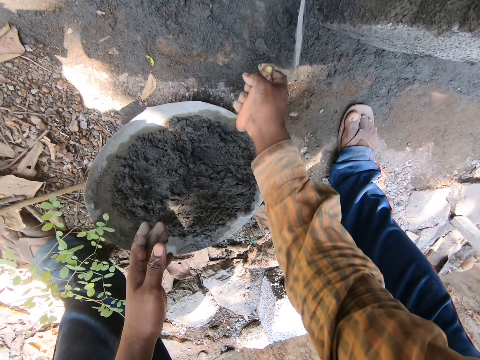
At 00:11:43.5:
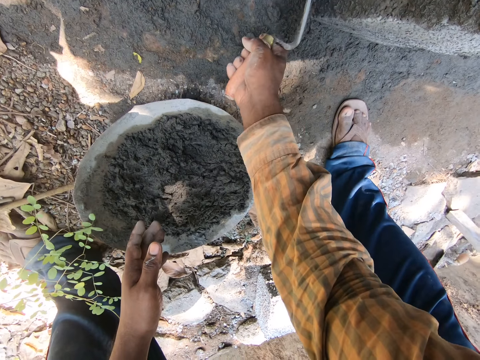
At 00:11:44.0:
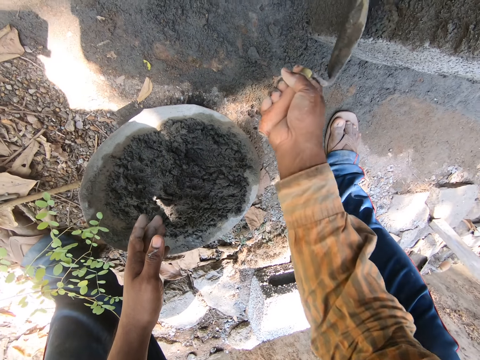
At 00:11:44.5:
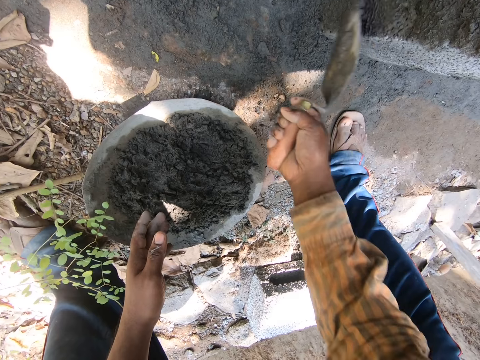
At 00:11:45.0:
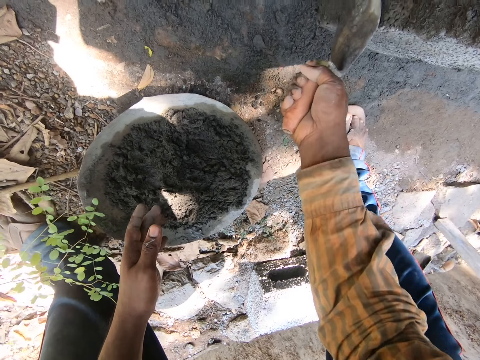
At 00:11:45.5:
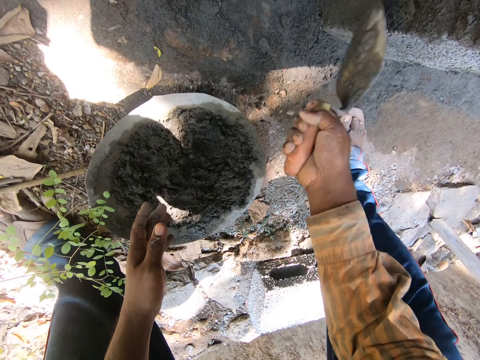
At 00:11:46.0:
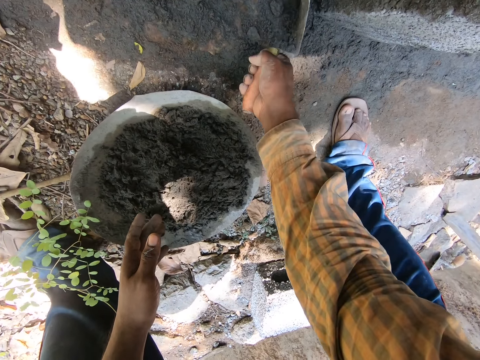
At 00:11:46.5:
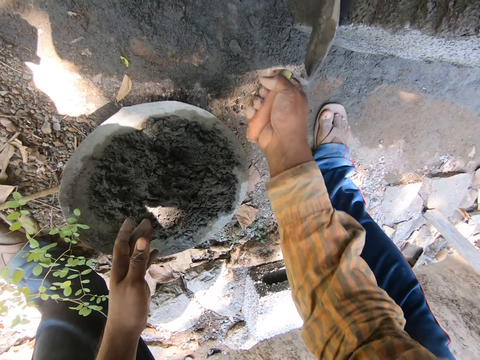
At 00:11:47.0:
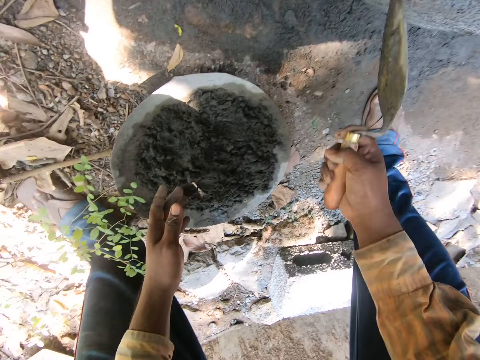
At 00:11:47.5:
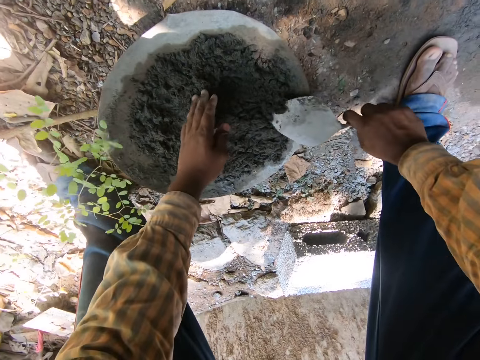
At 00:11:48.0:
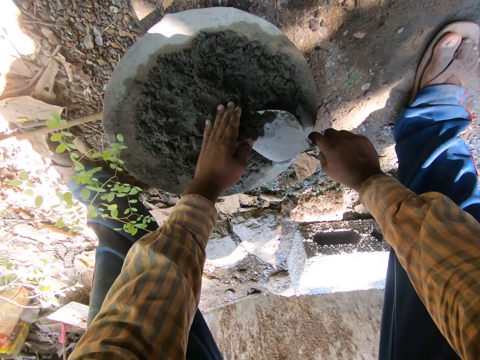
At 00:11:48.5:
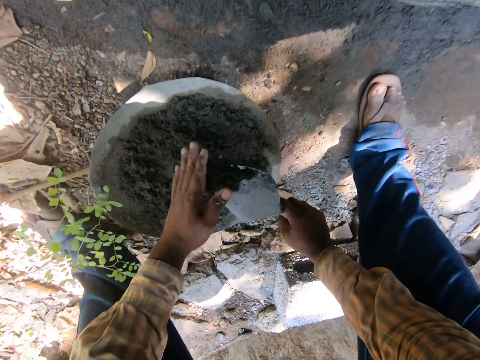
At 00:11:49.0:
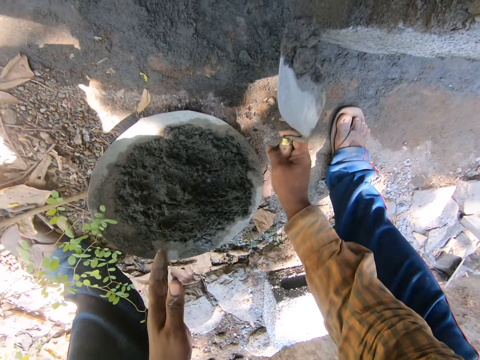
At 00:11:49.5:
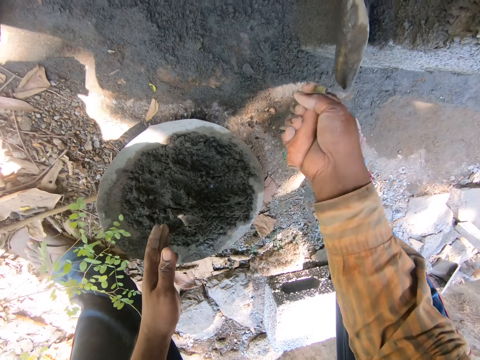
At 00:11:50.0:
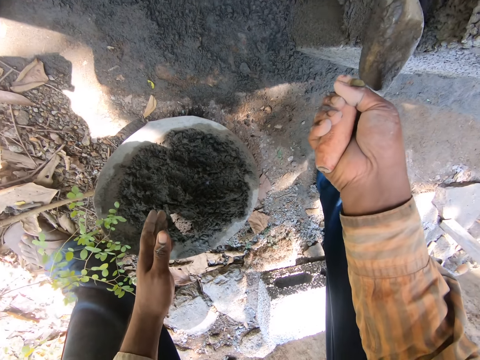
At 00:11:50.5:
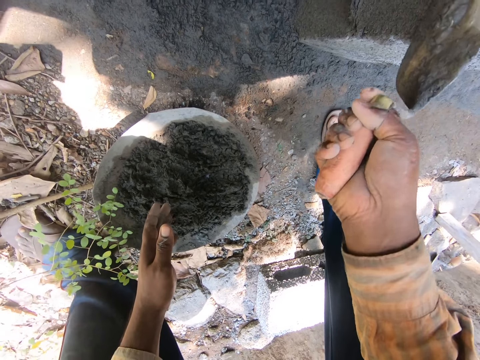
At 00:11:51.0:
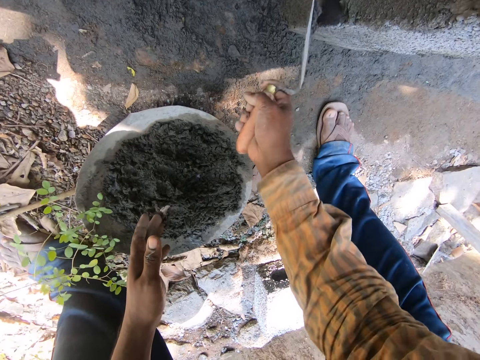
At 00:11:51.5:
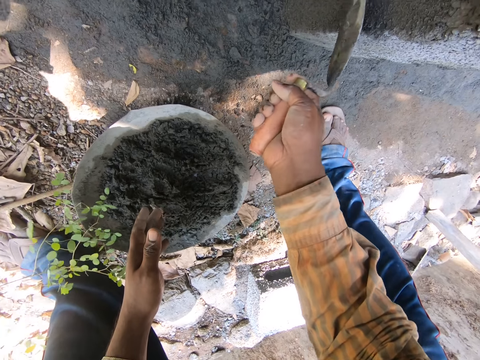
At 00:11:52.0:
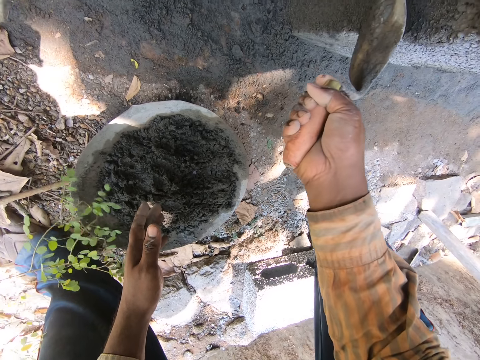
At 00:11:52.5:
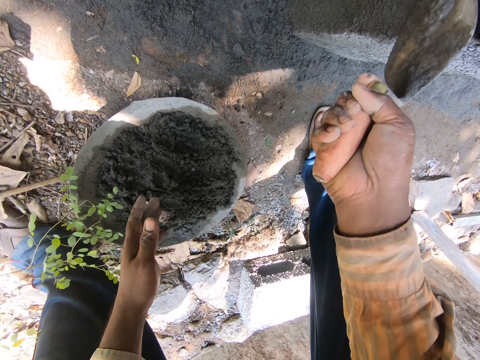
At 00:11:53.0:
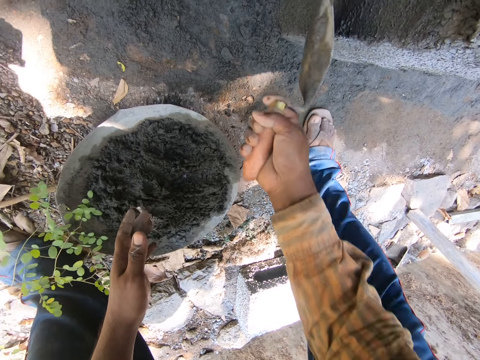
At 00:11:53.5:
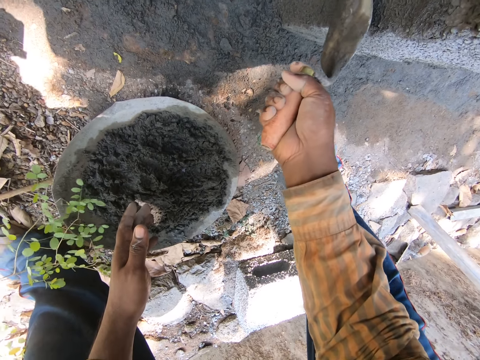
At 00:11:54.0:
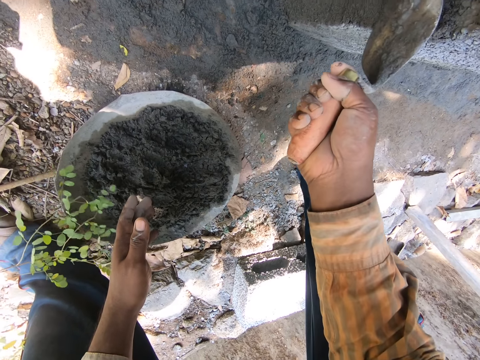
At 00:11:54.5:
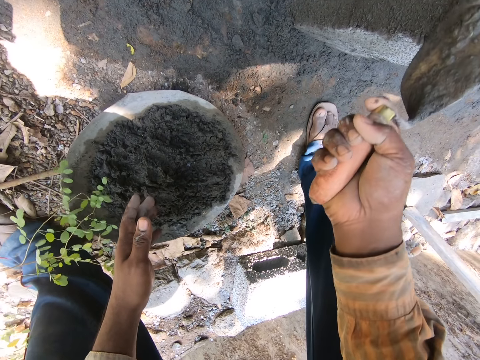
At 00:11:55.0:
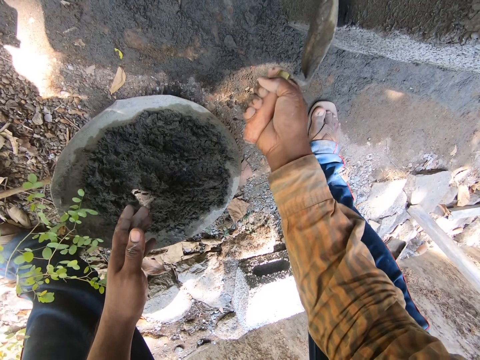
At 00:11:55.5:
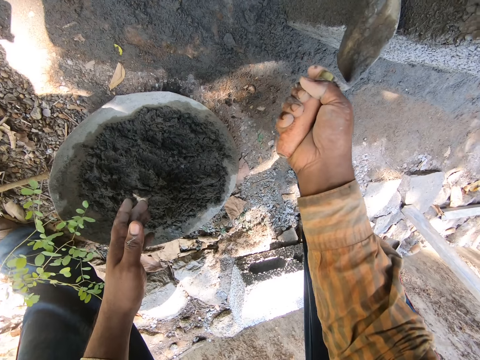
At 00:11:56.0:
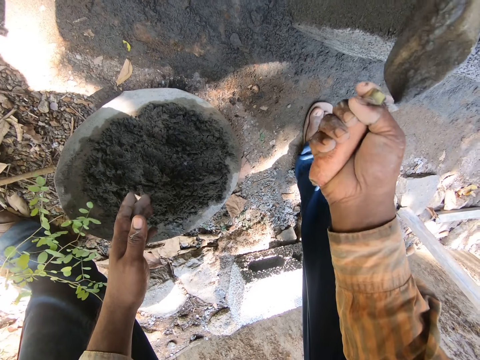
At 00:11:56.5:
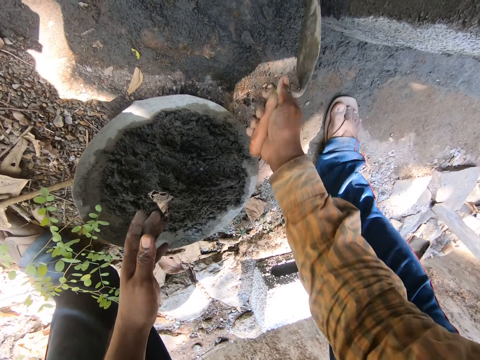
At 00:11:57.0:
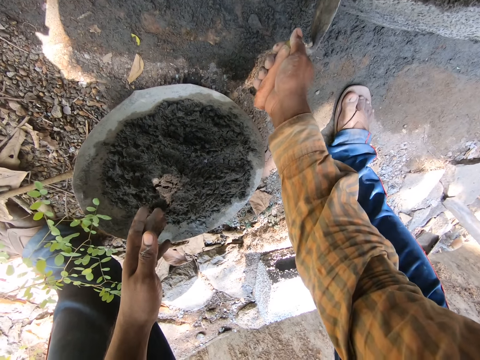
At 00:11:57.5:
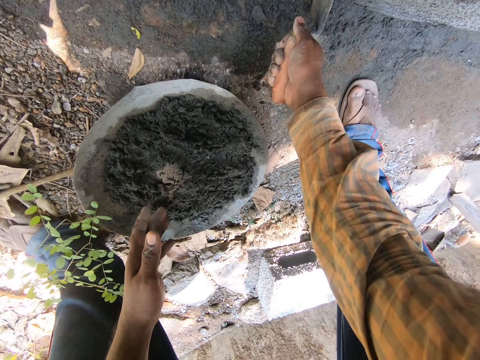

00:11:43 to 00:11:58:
The camera wearer scoops concrete with a trowel. They spread the concrete on a wall with the trowel.

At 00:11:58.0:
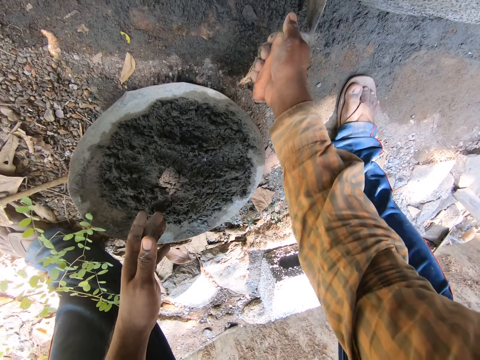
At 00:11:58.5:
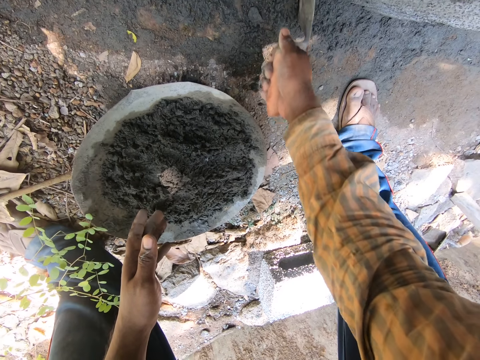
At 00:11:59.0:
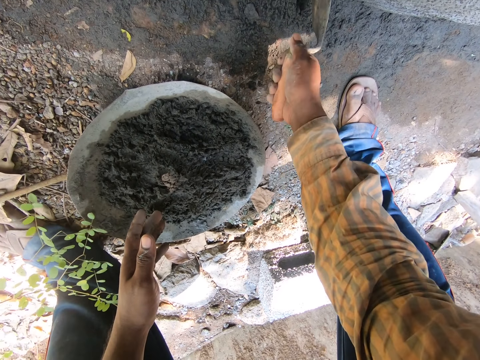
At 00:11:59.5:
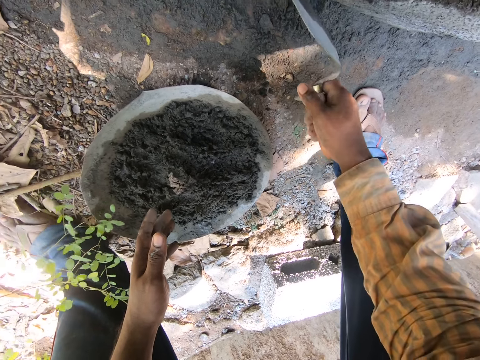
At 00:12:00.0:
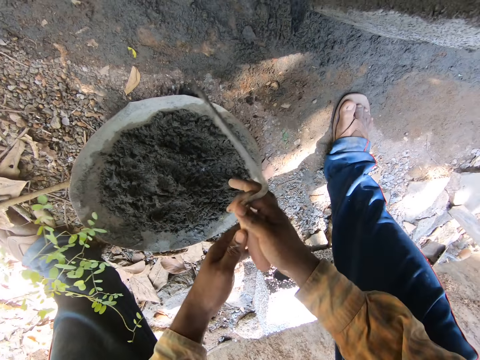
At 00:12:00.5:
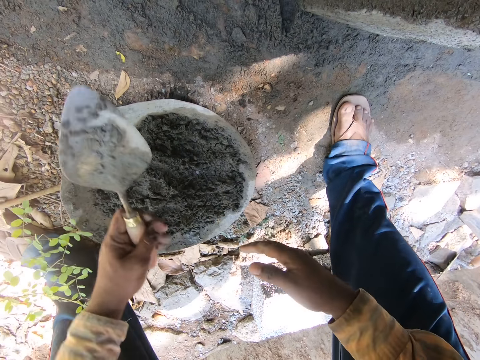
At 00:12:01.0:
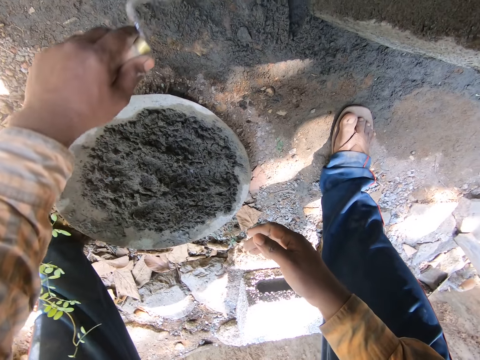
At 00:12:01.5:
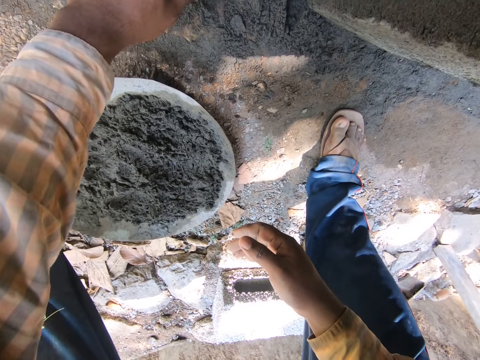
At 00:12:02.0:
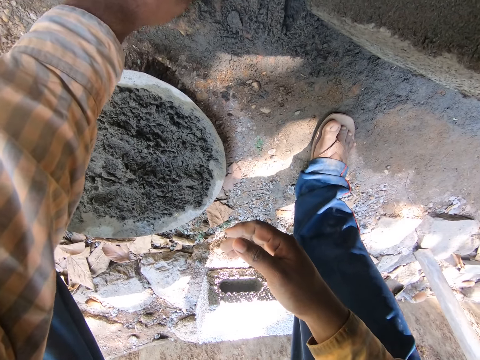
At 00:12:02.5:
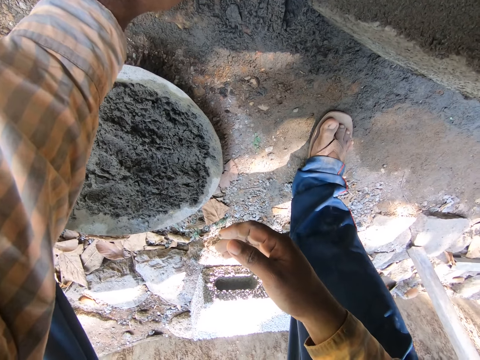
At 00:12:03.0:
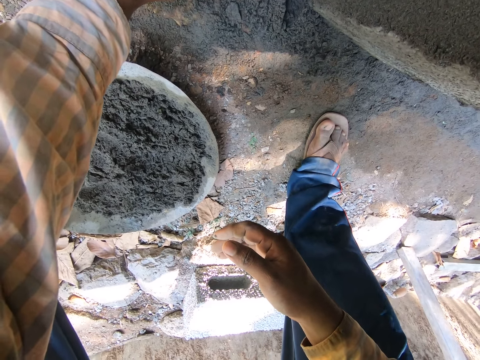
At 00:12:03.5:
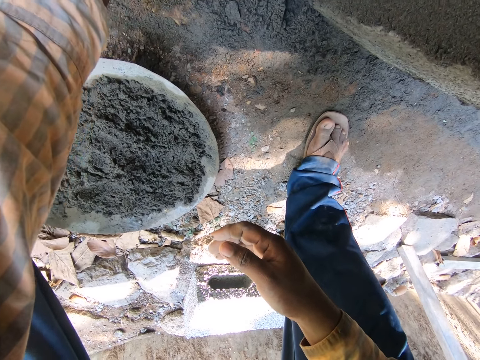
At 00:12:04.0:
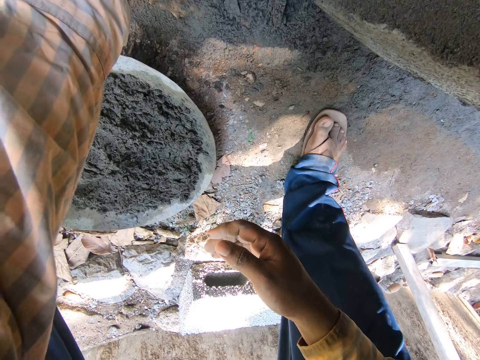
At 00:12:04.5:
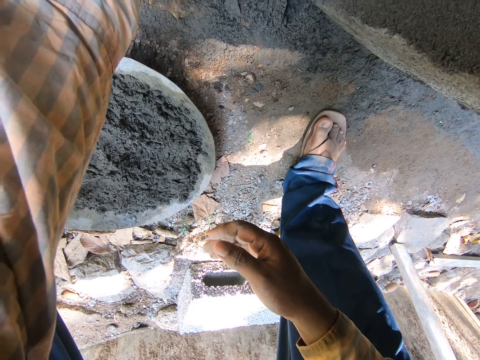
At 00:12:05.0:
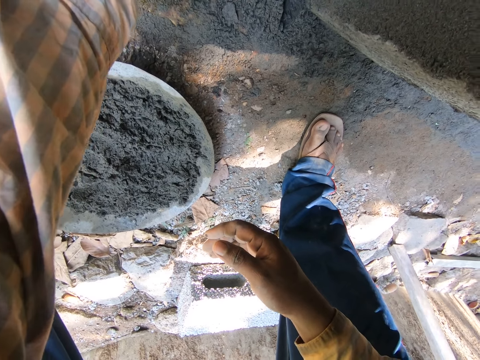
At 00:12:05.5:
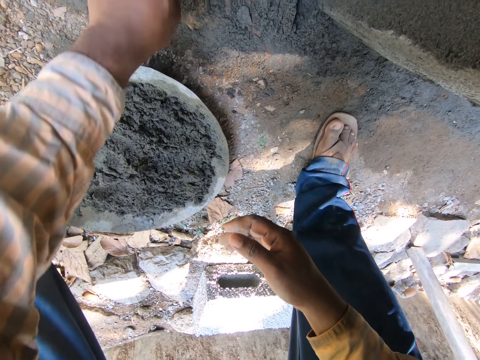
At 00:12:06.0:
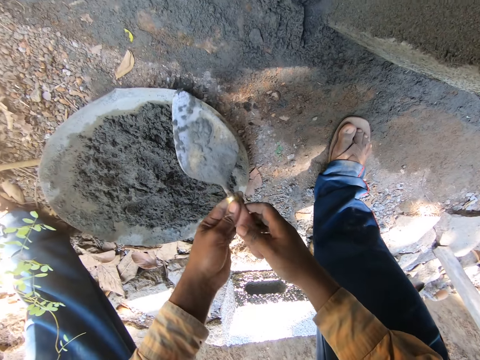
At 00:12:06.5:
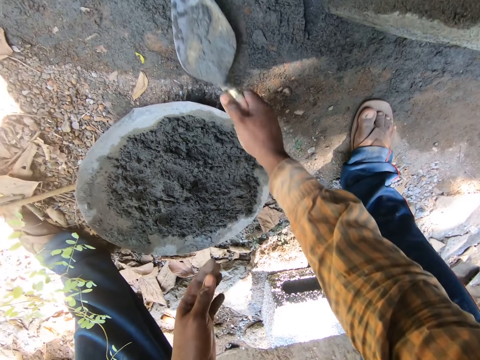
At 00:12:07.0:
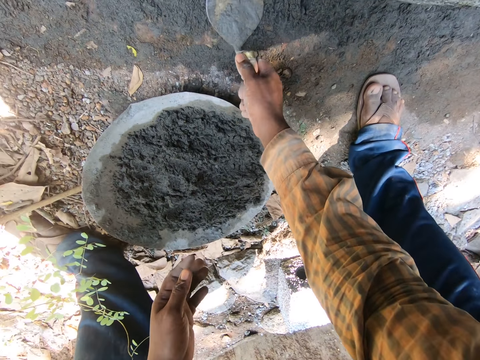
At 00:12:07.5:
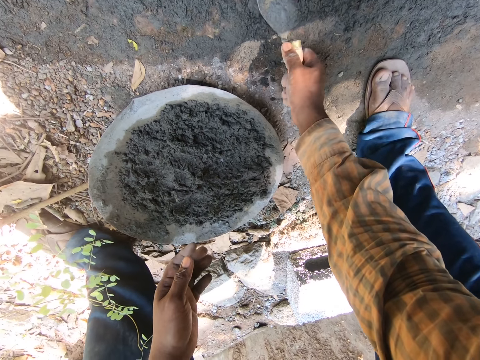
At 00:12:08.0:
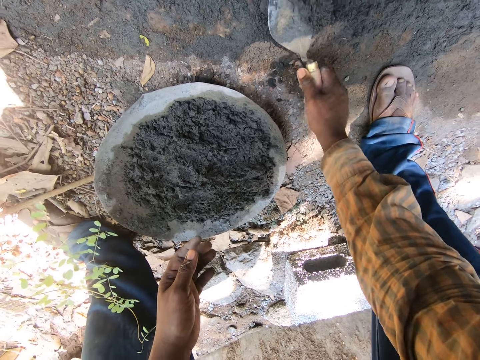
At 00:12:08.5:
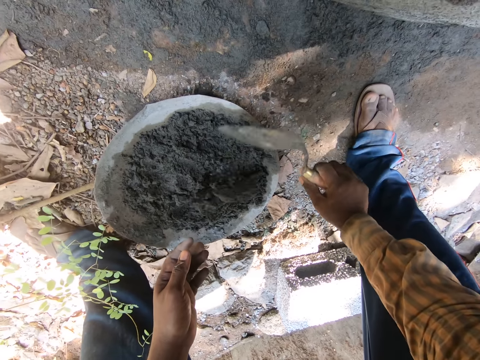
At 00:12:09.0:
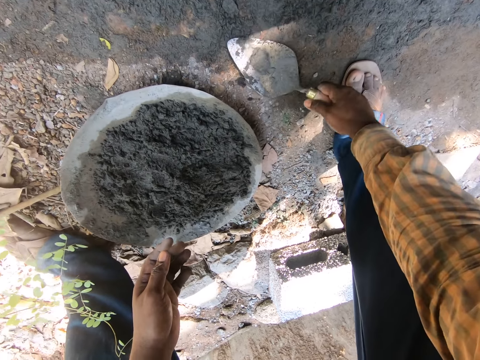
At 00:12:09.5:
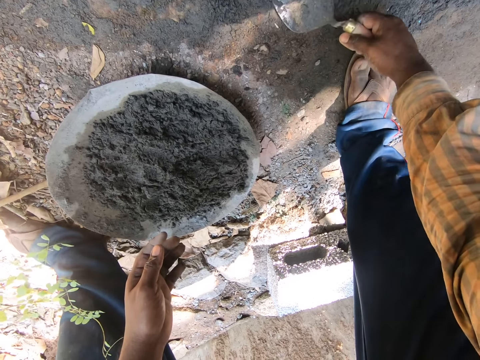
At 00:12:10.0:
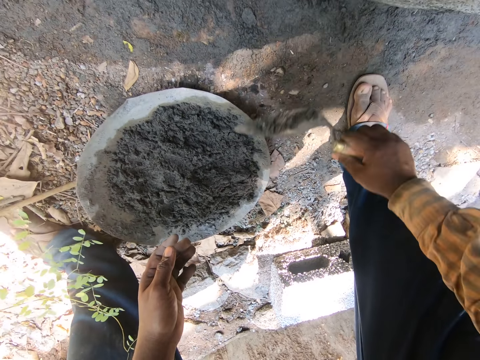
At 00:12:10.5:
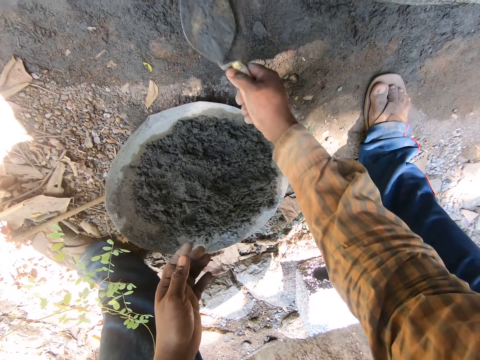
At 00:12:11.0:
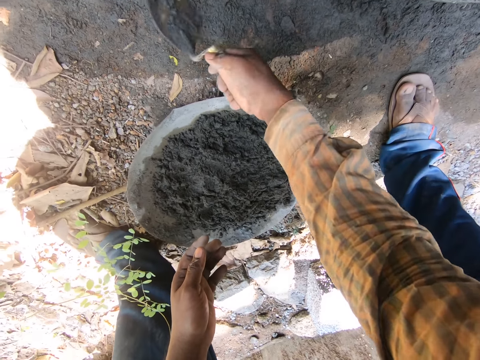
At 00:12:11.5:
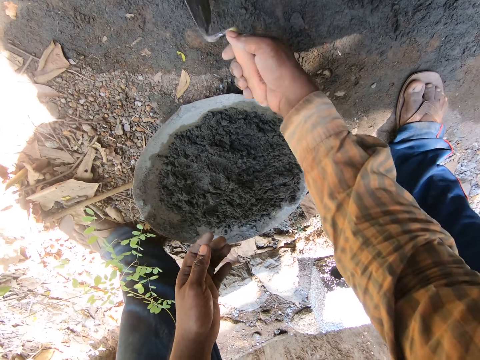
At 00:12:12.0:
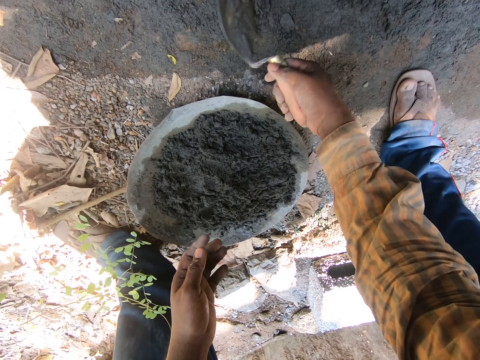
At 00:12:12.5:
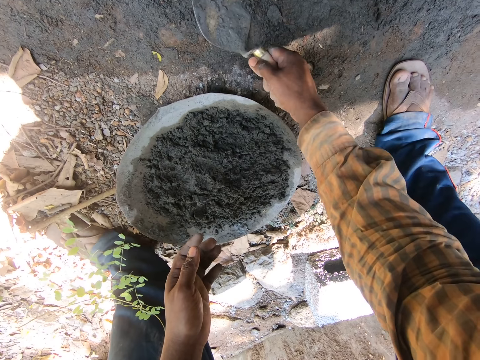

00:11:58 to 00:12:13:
The camera wearer switches a trowel to the other hand. They scoop concrete with the trowel from the ground. They apply the concrete on a wall with the trowel. They switch the trowel to the other hand. They collect the concrete with the trowel. They pour the concrete into a basin with the trowel. They scoop the concrete with the trowel from the ground. They pour the concrete into the basin with the trowel. They scoop the concrete with the trowel from the ground.
